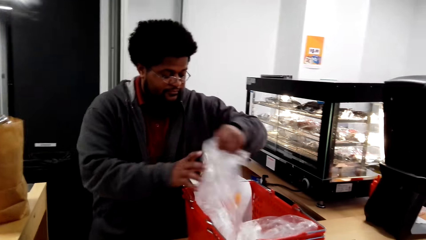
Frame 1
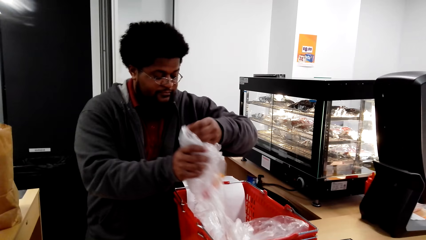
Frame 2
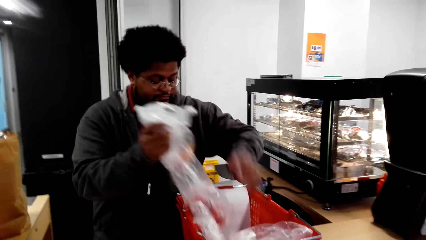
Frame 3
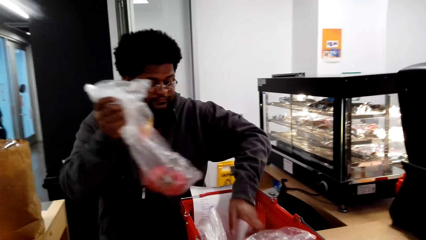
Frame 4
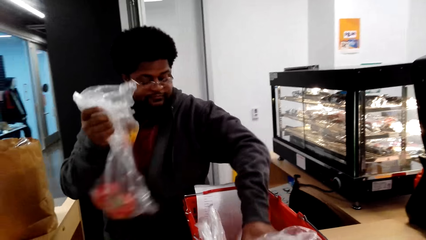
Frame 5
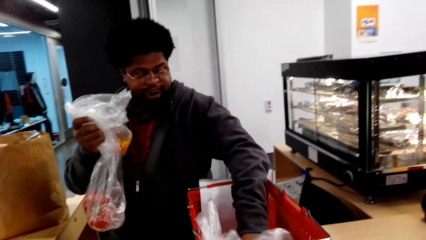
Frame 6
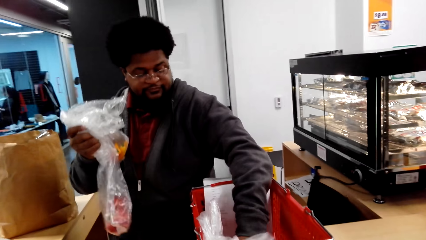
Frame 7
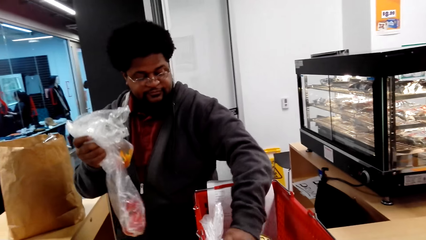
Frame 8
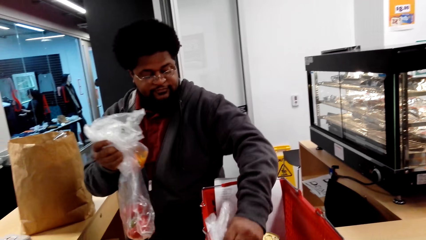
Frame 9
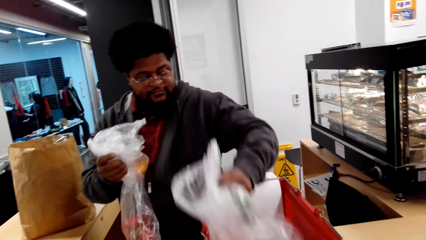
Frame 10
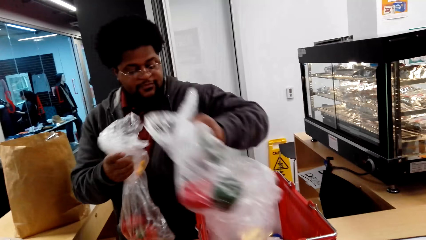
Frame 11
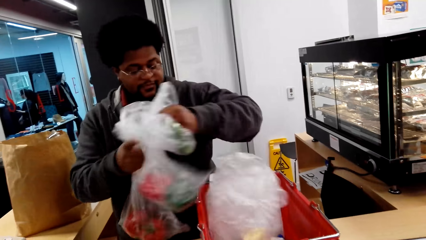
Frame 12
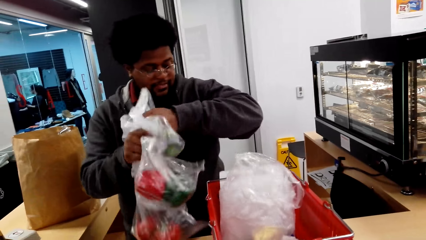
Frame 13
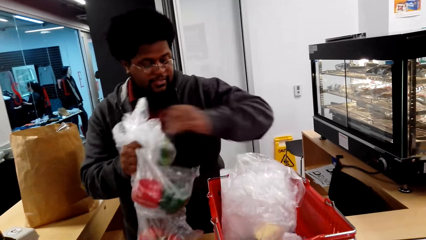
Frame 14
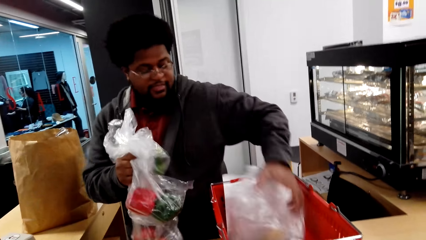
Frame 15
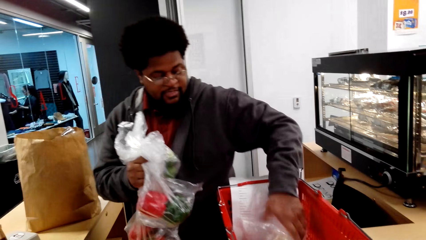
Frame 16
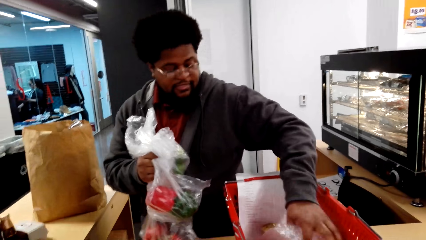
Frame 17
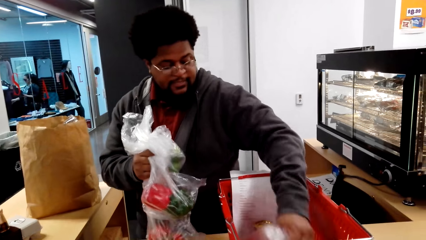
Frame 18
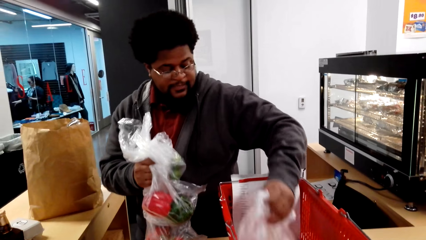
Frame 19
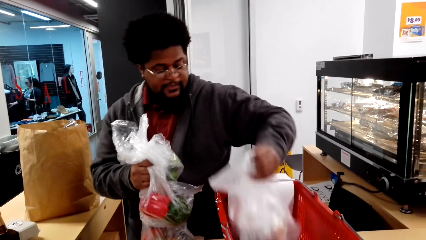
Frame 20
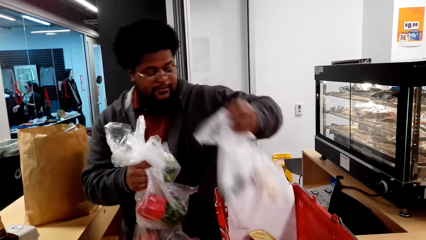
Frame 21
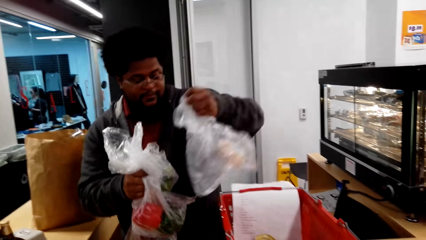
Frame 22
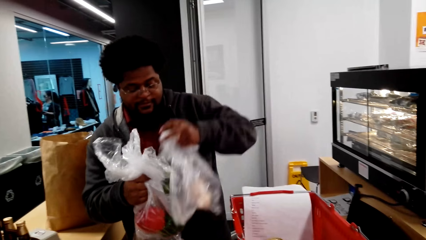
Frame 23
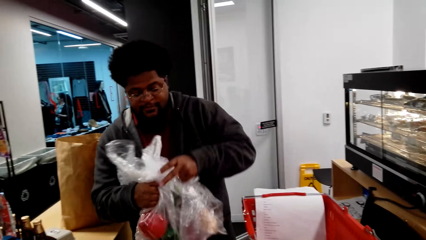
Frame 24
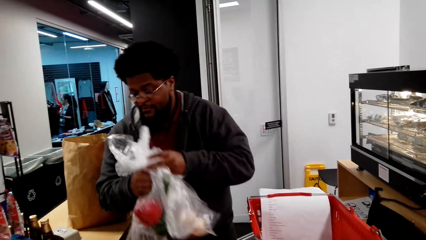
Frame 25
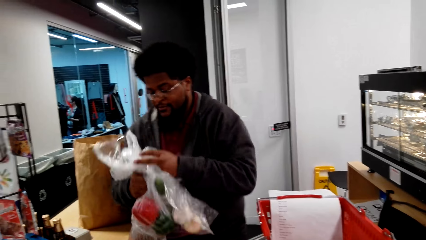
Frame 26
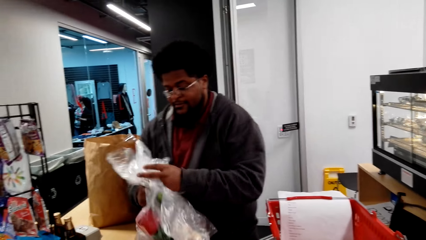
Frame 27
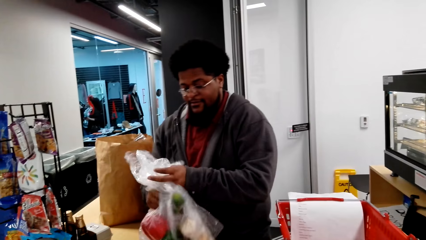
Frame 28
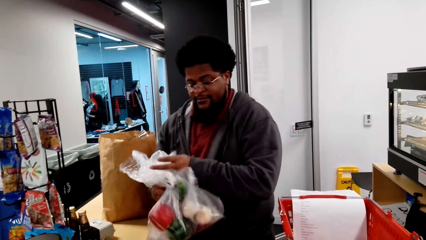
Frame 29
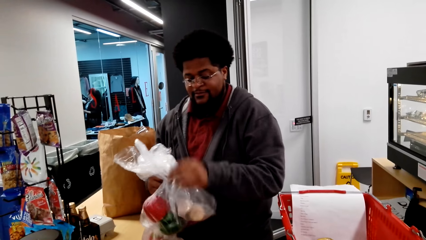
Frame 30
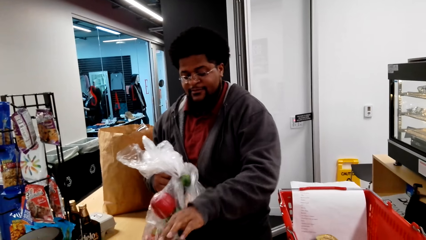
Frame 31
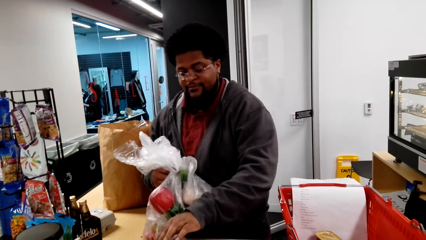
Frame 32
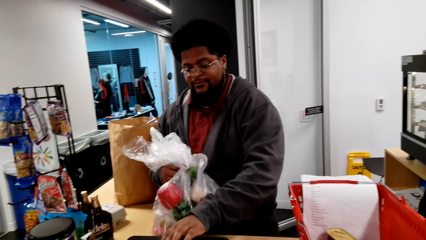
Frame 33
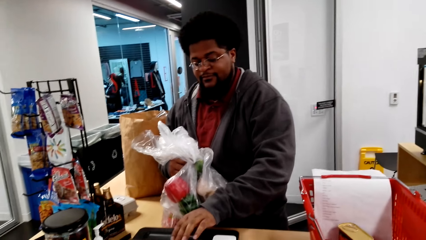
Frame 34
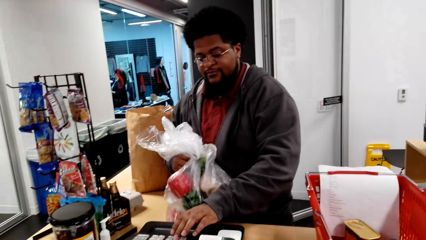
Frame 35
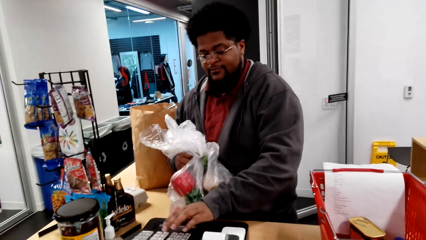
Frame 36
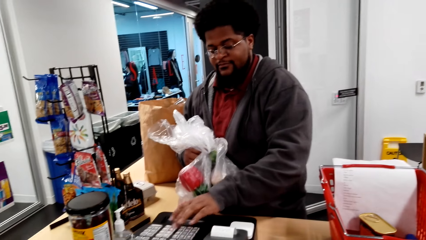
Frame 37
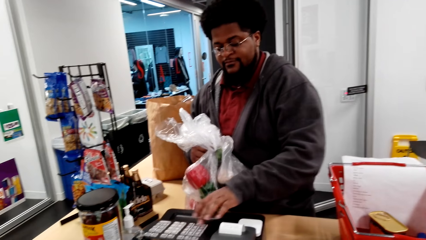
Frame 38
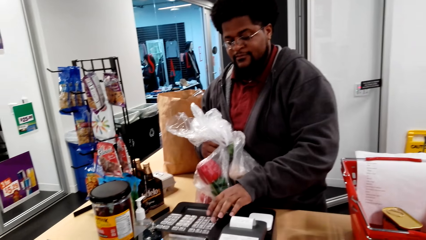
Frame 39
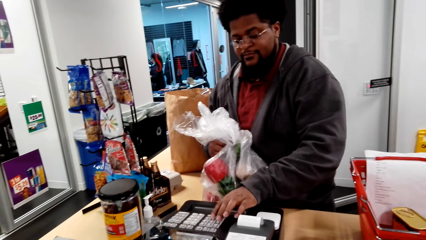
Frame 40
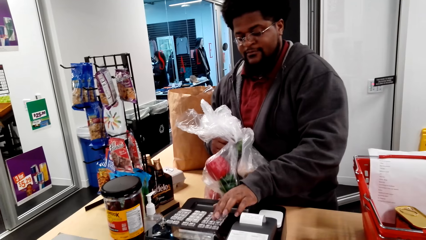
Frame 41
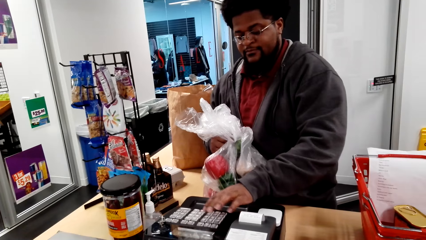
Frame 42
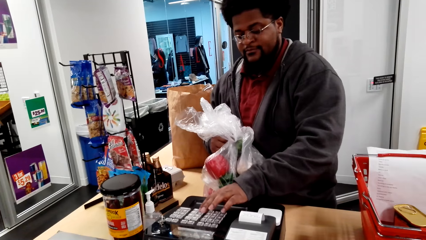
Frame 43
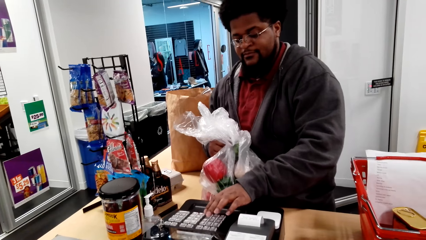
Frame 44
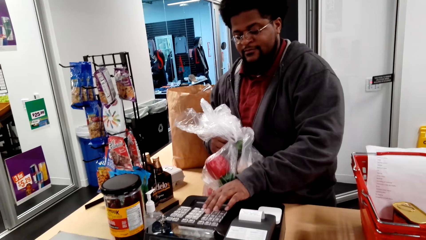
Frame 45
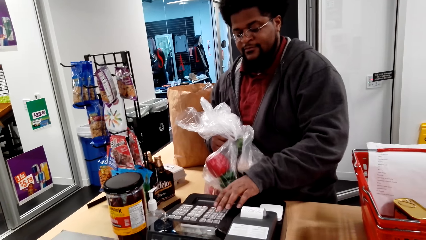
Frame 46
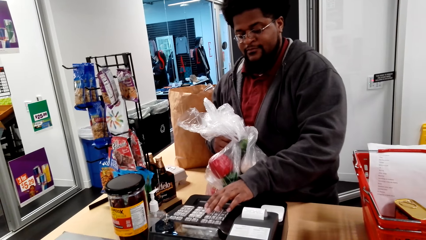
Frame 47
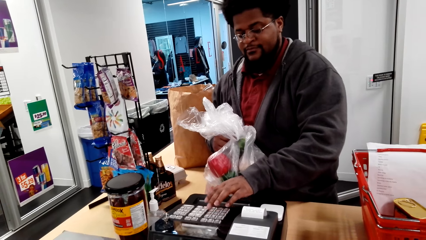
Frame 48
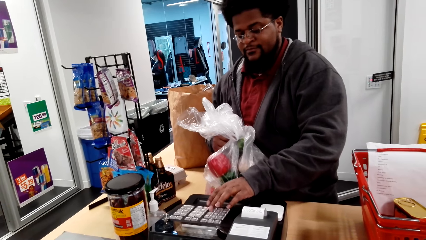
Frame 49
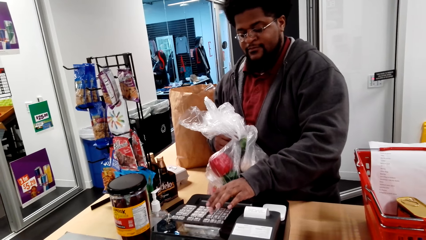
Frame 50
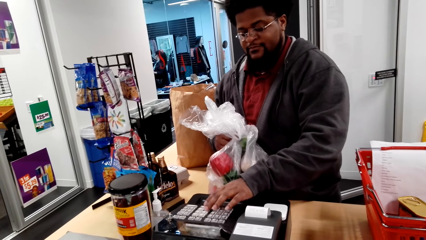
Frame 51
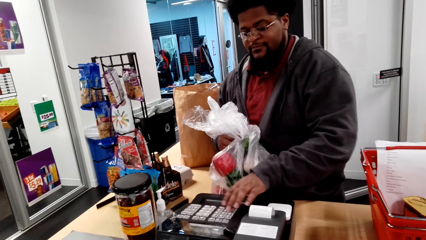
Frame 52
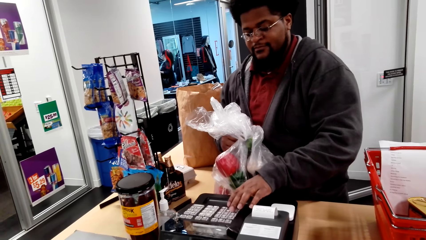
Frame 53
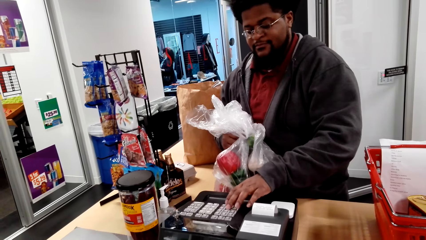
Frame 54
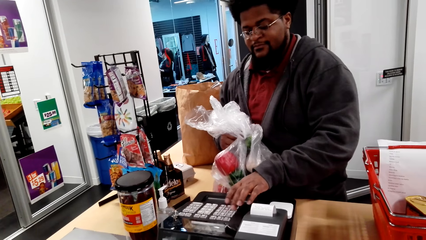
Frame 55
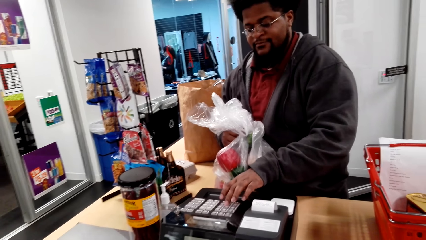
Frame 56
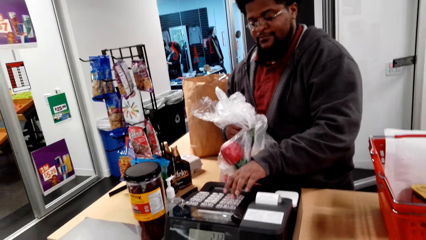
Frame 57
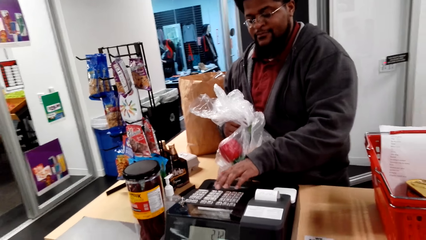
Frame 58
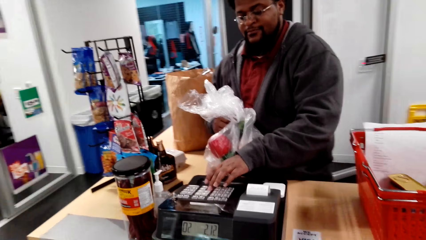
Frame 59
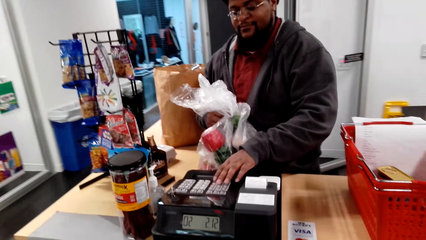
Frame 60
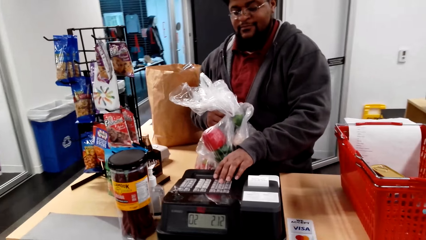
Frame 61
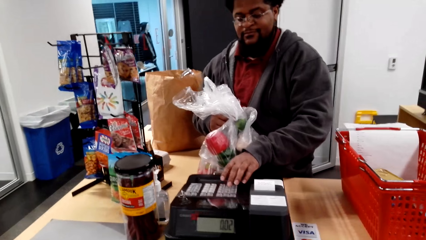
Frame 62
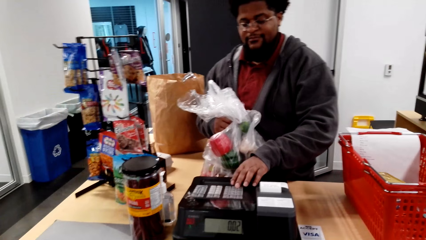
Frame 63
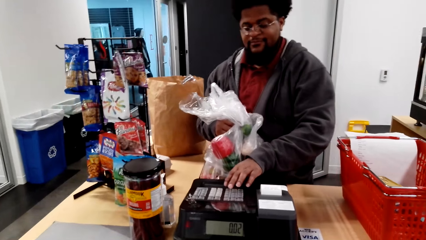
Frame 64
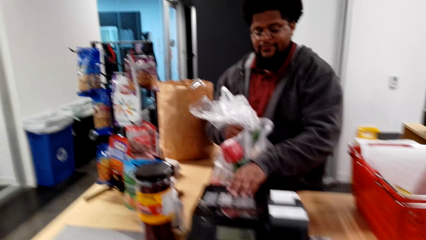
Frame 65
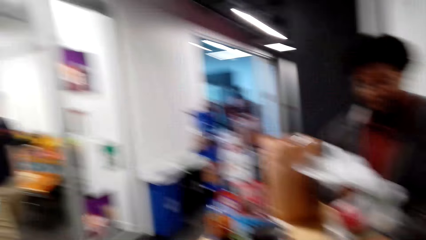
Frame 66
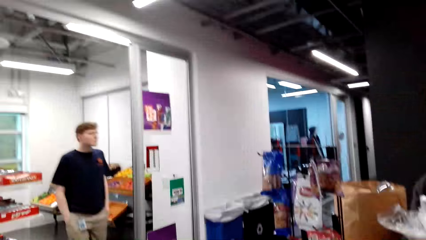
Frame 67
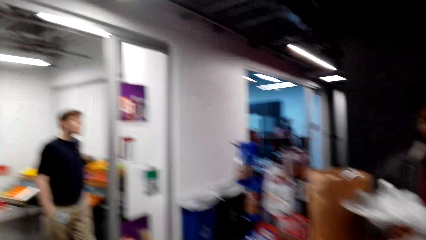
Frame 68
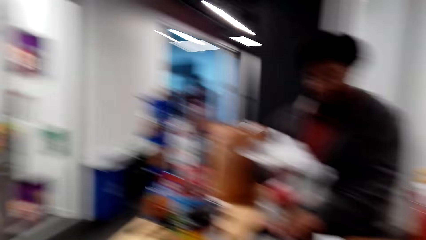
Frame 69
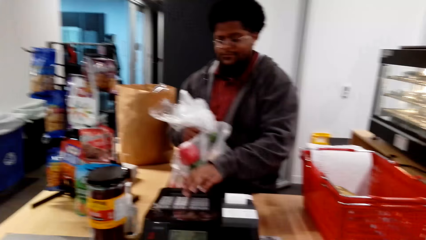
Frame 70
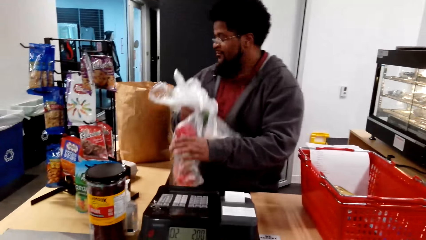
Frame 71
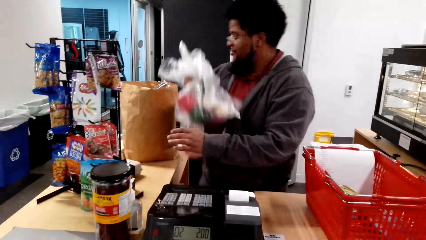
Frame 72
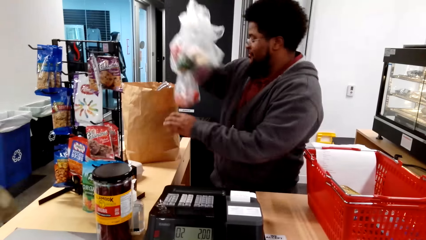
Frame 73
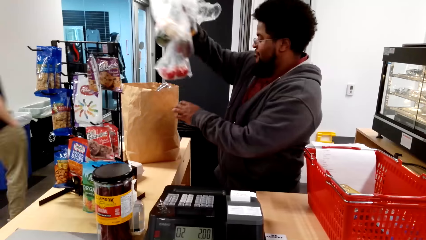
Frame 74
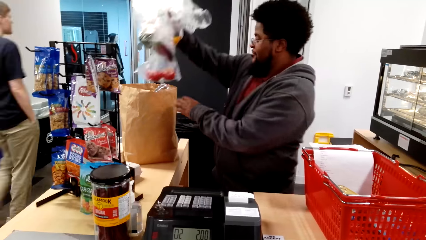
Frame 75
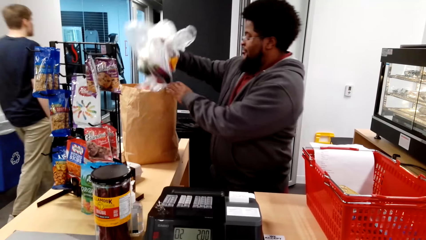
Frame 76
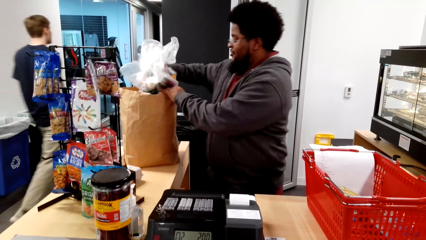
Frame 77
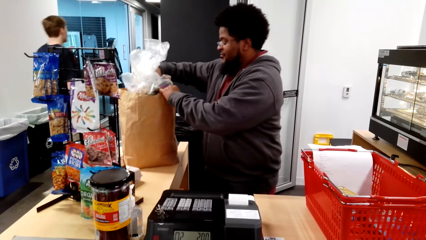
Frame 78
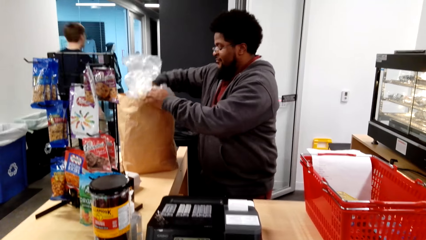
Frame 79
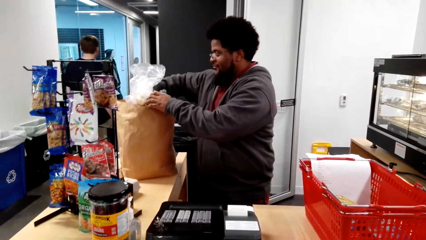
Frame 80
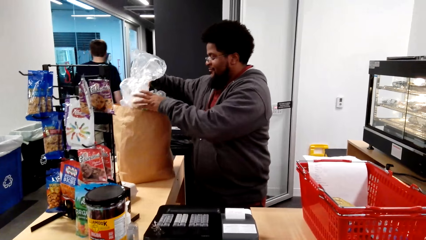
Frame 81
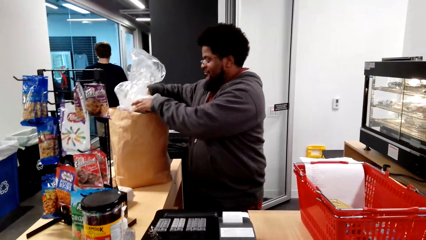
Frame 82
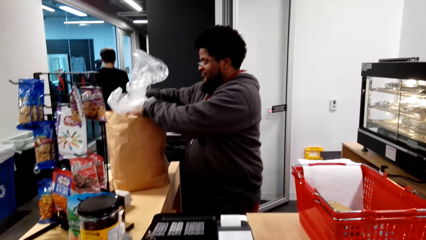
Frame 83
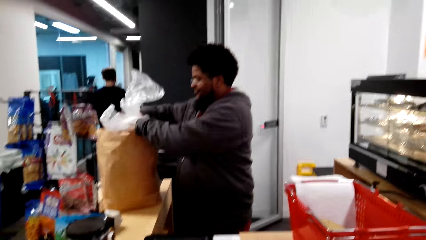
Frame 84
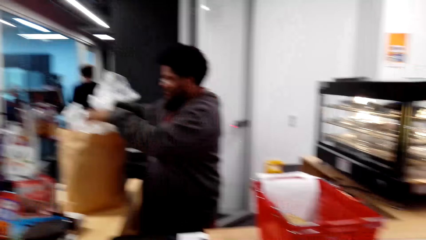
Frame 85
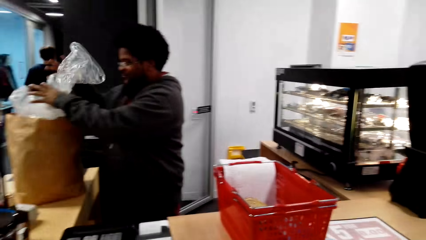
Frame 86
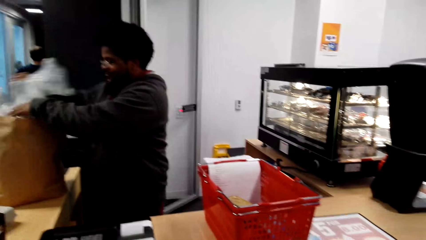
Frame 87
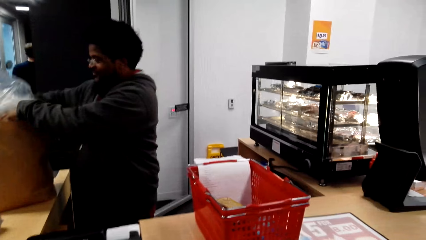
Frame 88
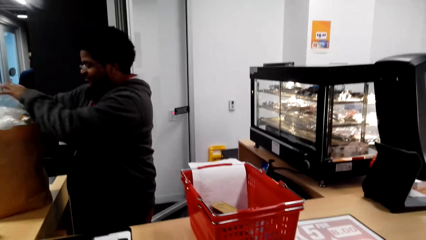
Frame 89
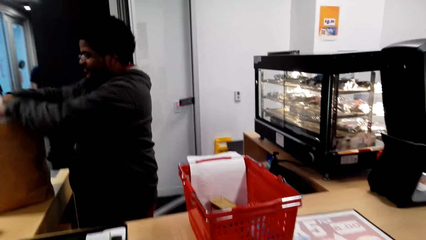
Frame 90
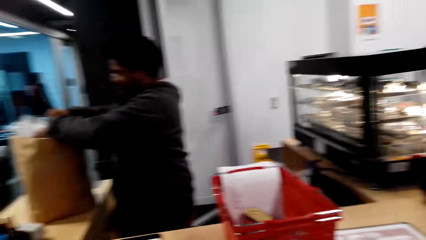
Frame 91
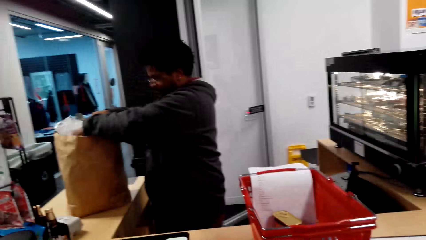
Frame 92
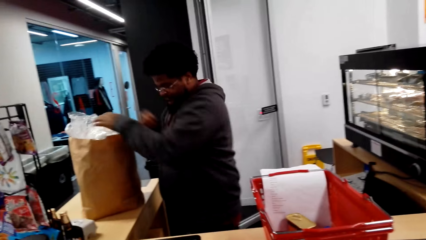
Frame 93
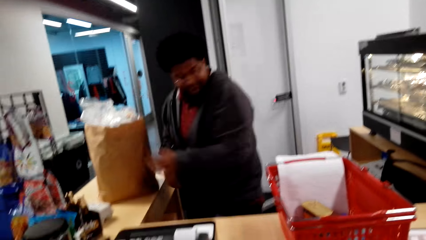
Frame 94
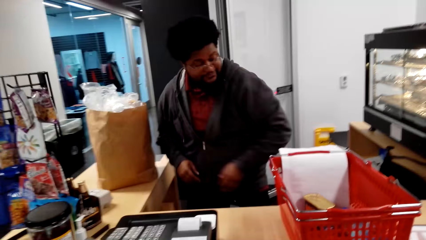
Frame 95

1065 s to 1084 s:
The man grabs the plastic bags of fruits from the shopping basket. The man presses the cash register. The man puts the plastic bags in the paper bag.
